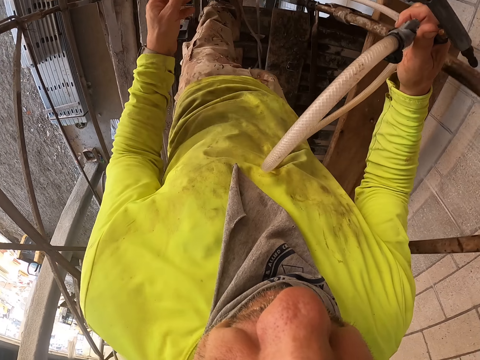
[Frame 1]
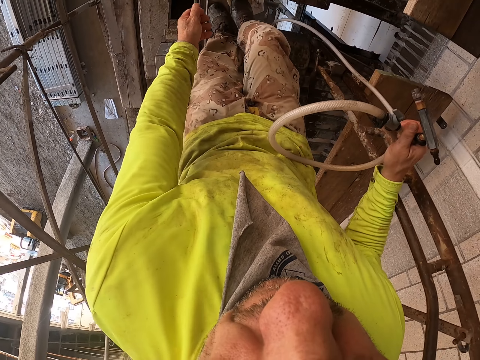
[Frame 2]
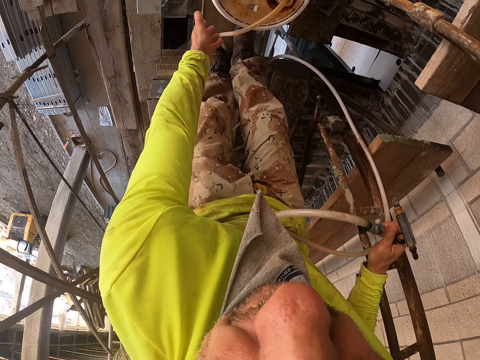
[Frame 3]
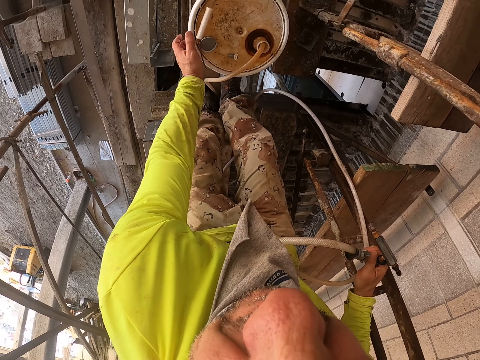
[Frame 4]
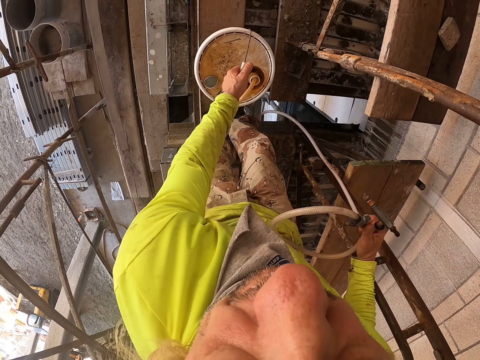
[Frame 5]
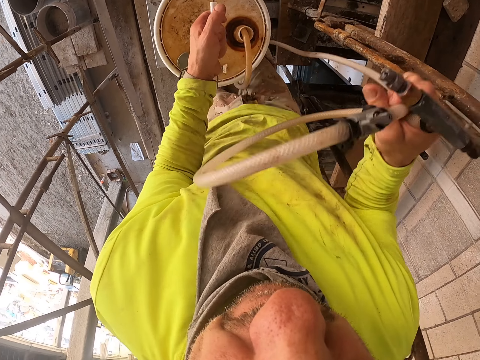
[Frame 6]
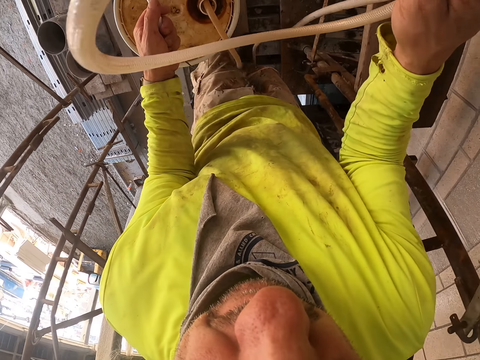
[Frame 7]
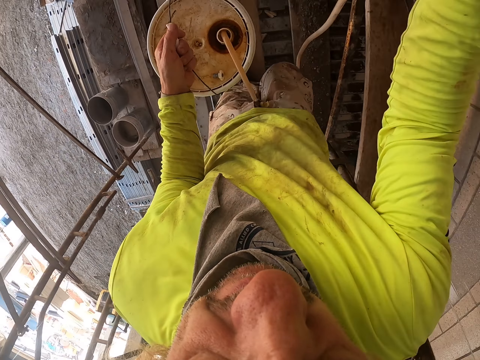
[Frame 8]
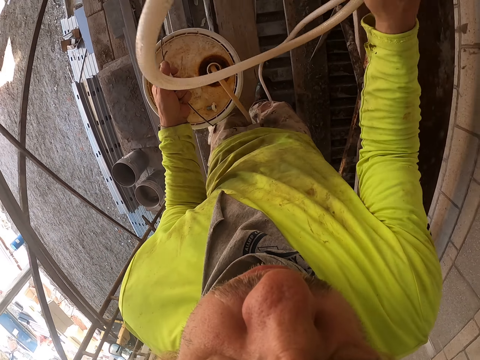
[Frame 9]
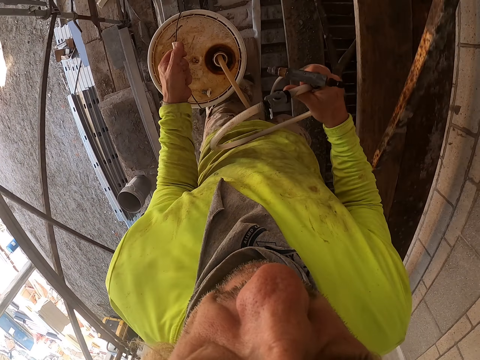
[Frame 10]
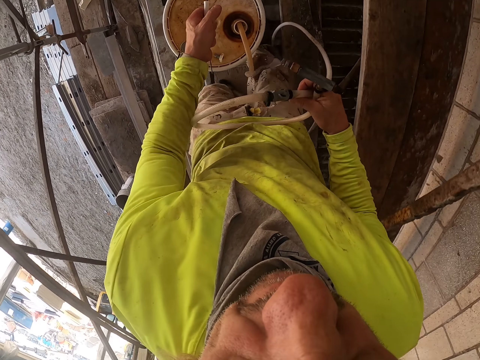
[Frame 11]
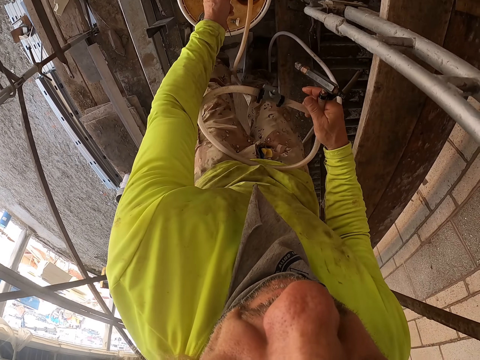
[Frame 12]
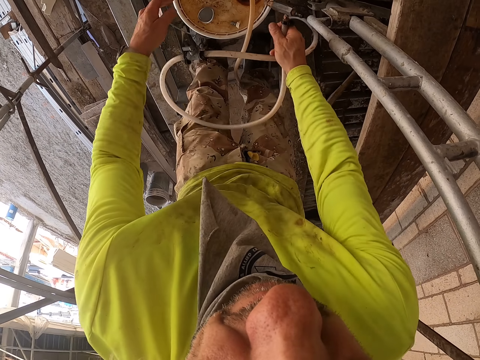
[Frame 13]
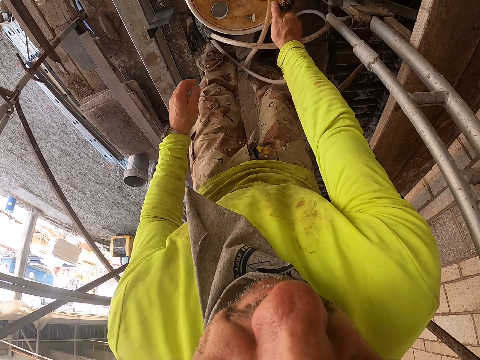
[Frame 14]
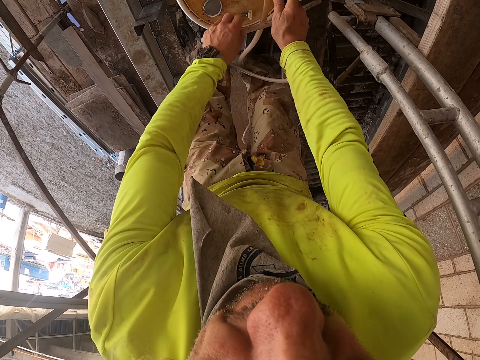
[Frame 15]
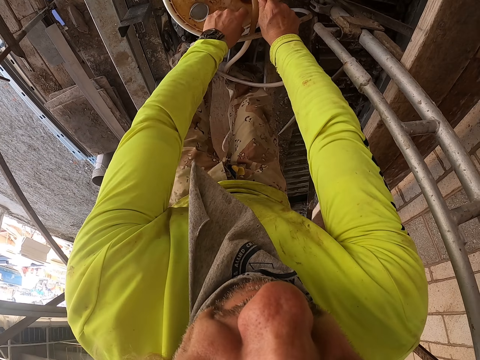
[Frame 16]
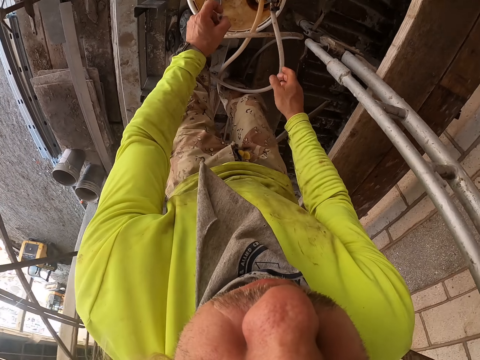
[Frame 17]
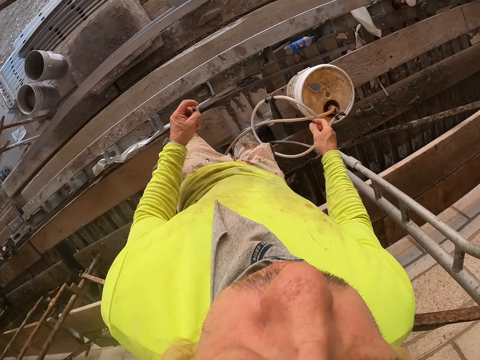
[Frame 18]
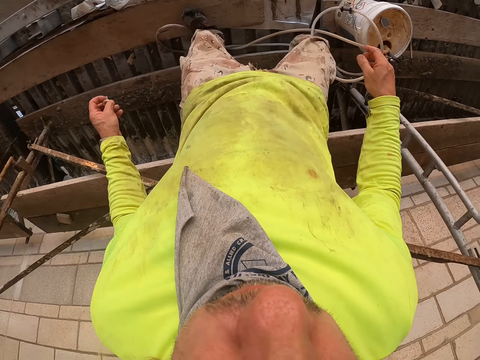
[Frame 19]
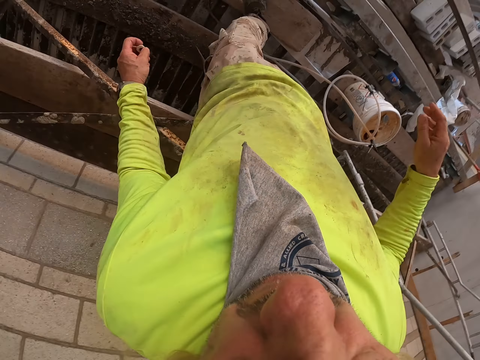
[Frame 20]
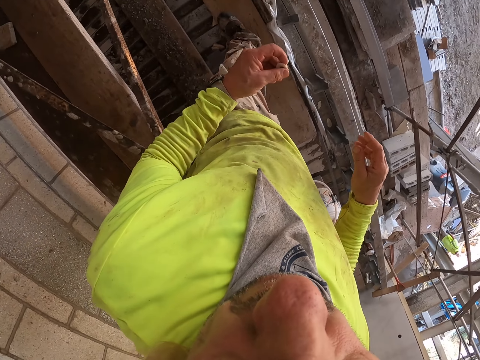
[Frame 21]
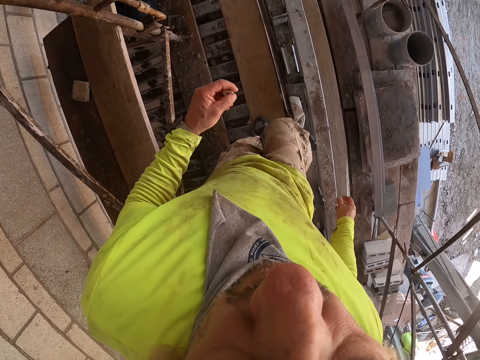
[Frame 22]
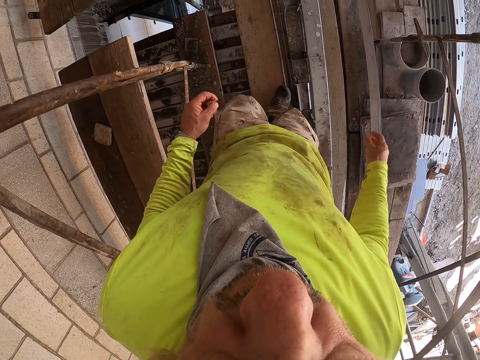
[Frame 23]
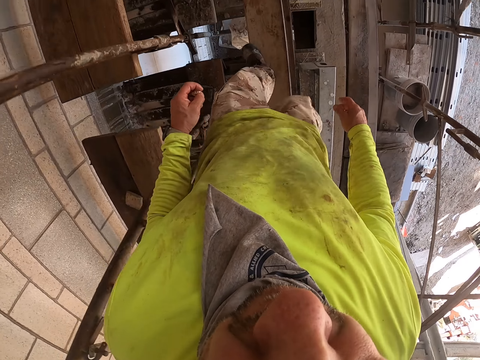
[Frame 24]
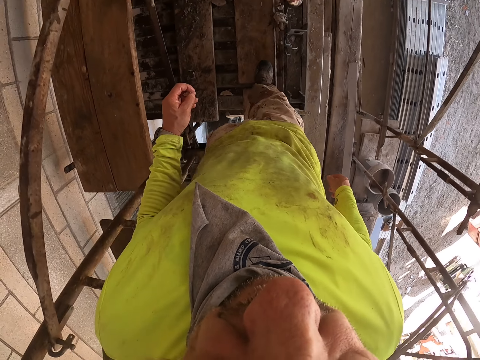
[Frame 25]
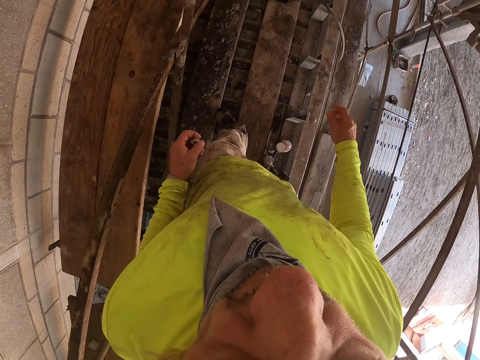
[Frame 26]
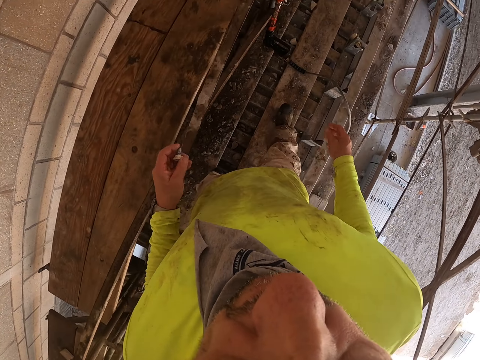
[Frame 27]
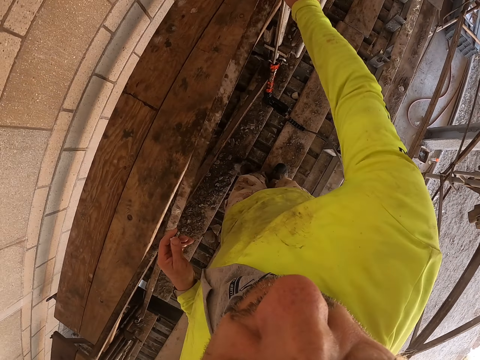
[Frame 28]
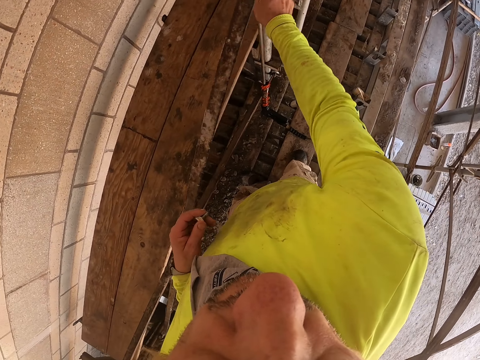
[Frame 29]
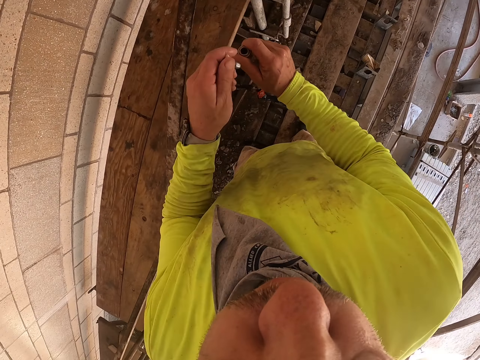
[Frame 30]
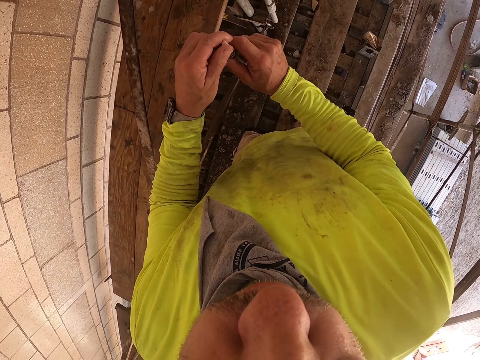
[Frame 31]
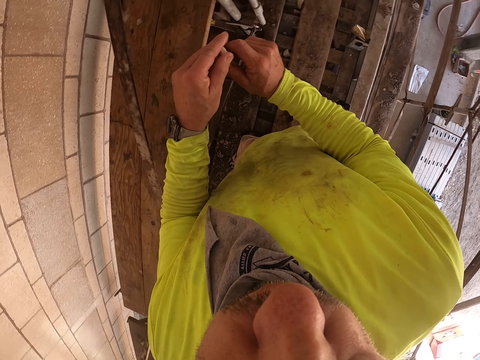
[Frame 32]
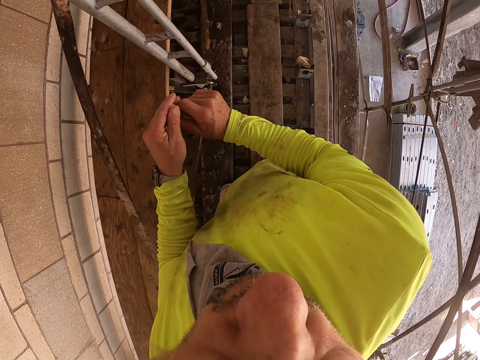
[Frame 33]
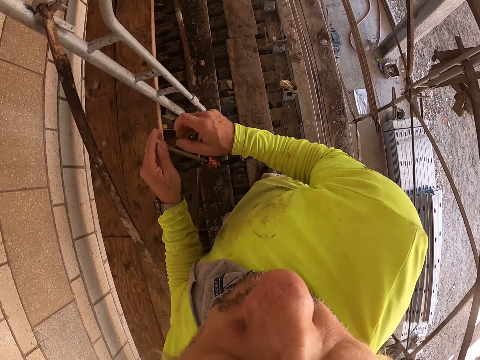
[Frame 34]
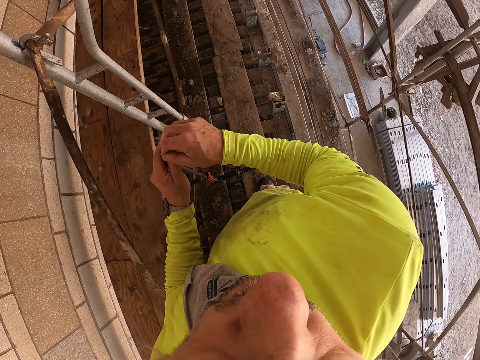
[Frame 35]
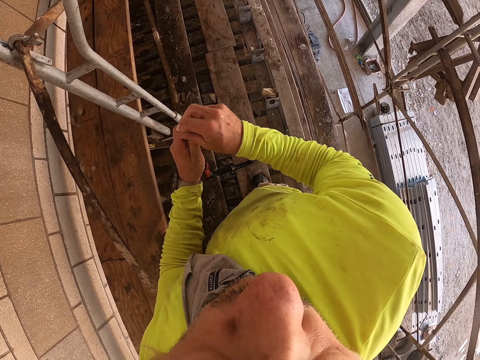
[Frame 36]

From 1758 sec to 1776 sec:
The camera wearer holds the pipe. They roll round the pipe. They pick up the bucket or spray container. They carry the pipe and the bucket, and put down the pipe and the bucket. They pick up something from the bucket. They carry the object. They turn around. They walk on the stands. They pick up the pipe. They pick up the spray lance. They connect something to the pipe.

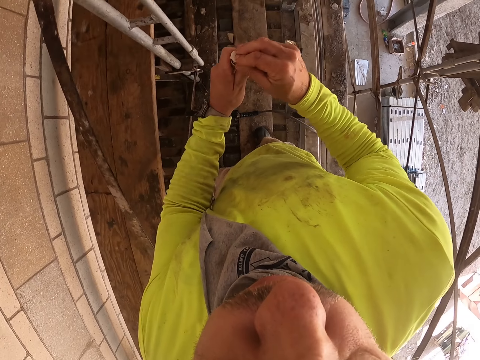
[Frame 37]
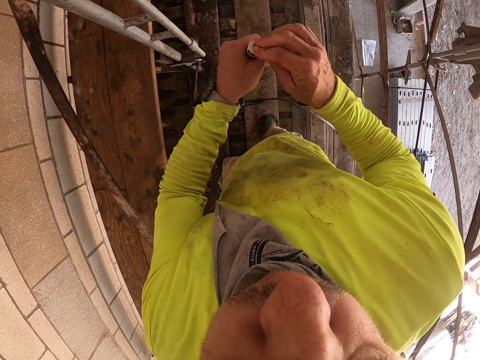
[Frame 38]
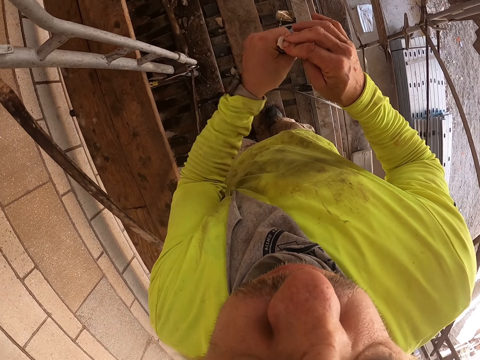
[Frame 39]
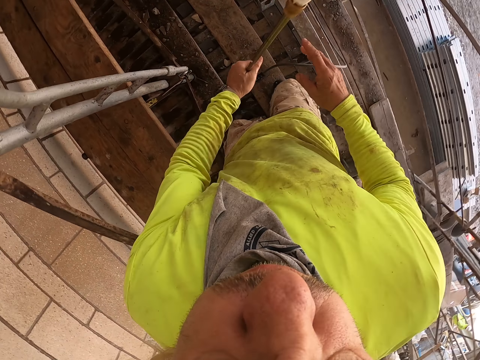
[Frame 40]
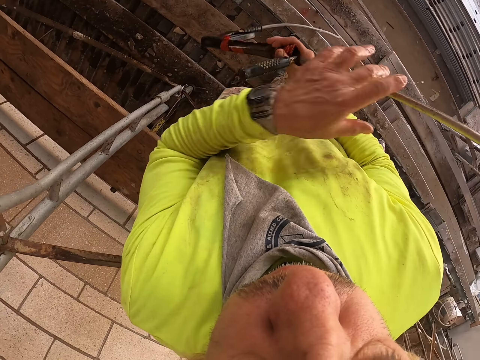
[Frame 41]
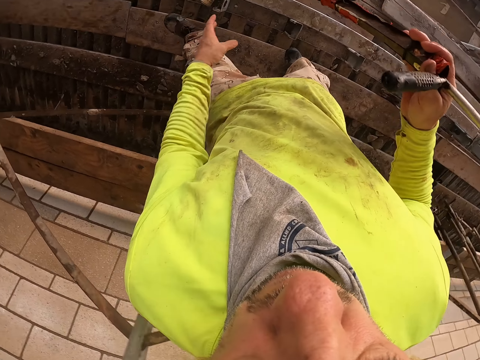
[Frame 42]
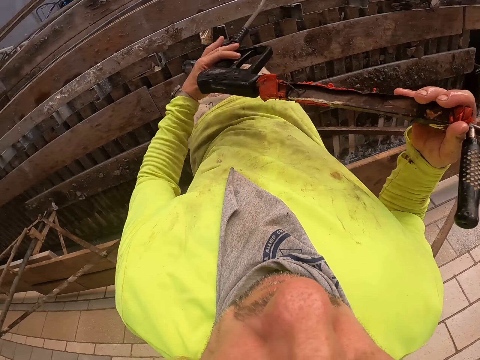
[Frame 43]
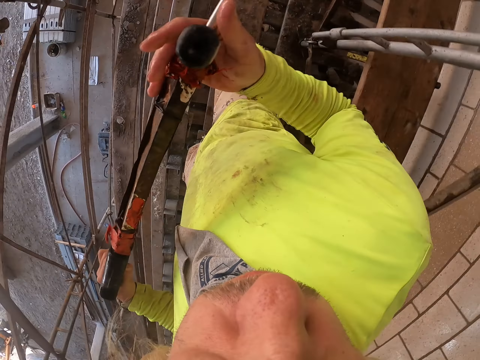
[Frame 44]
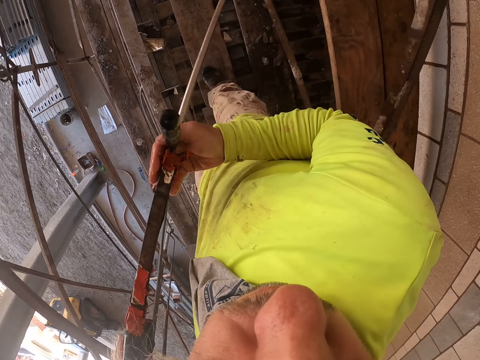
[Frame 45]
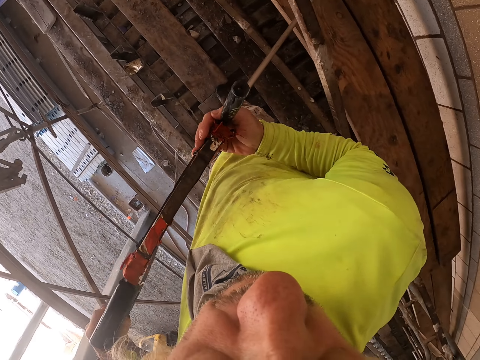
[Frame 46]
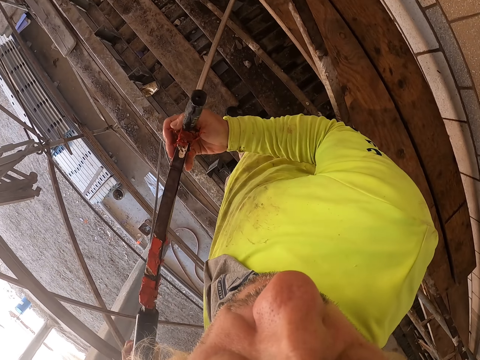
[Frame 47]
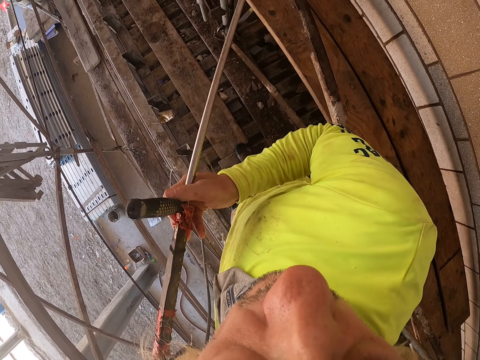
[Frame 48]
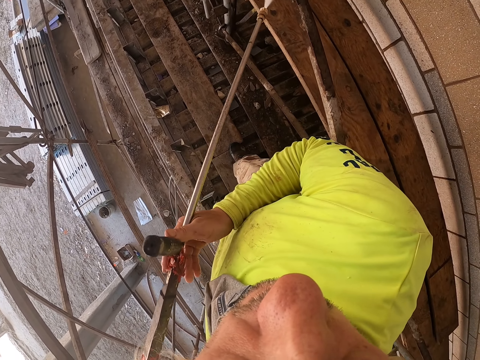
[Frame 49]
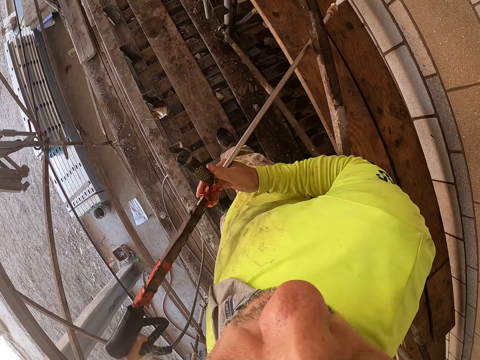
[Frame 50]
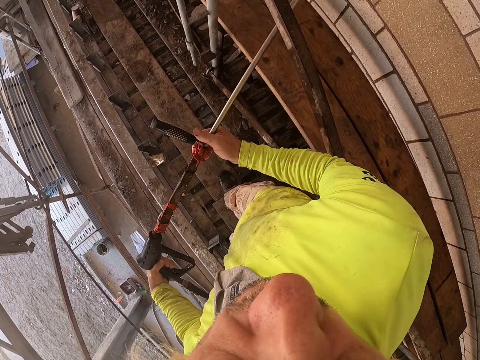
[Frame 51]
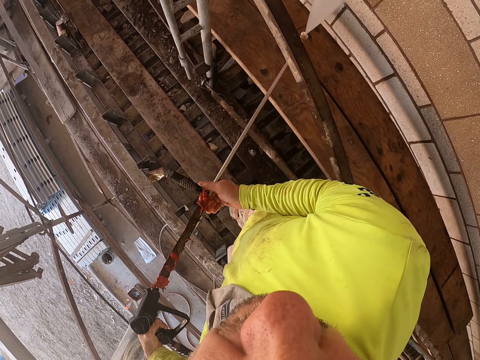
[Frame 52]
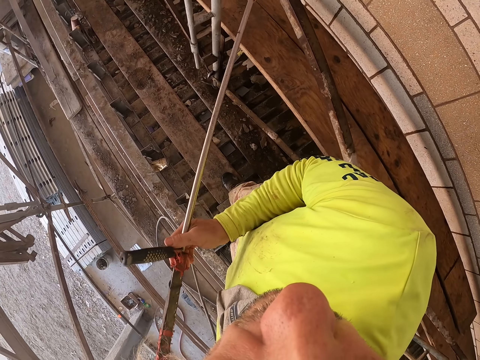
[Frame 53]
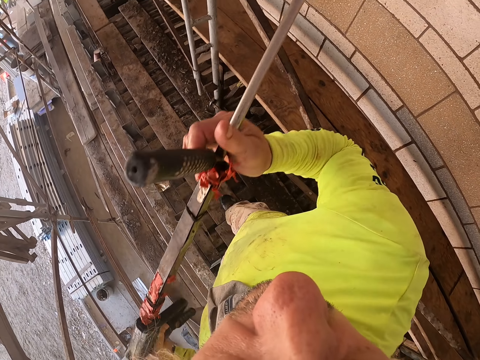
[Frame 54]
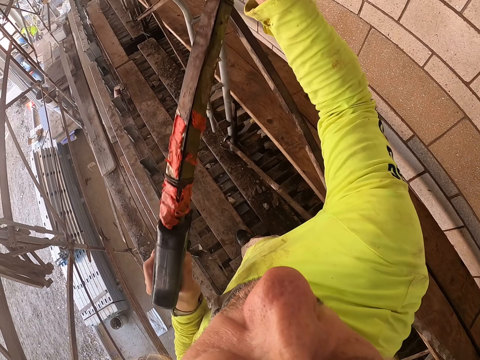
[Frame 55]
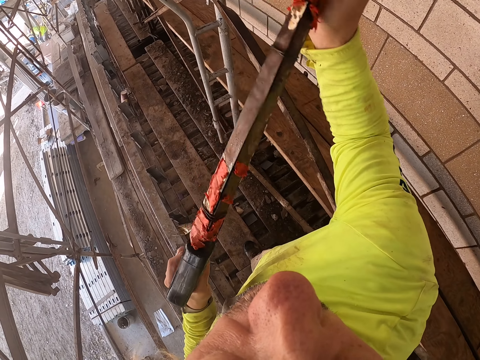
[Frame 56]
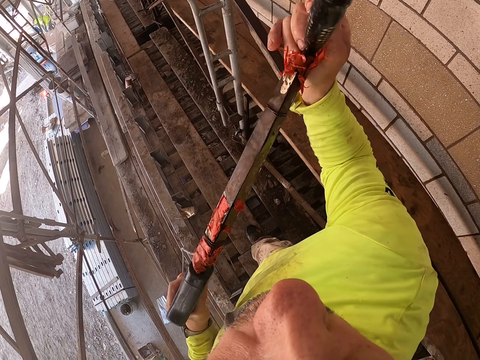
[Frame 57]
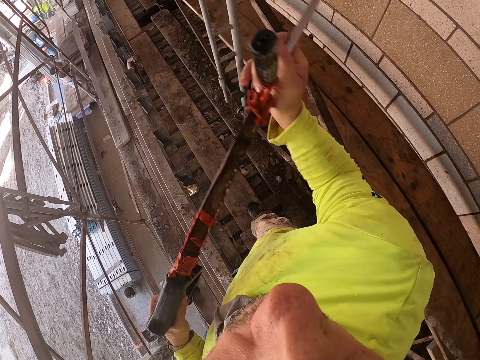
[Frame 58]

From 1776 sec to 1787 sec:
The camera wearer closes the spray lance nozzle. They hold the spray lance with both hands.
